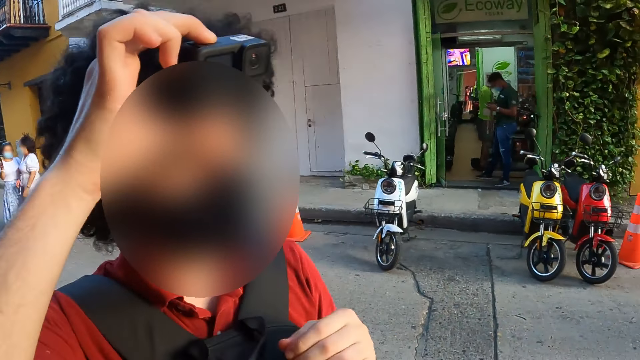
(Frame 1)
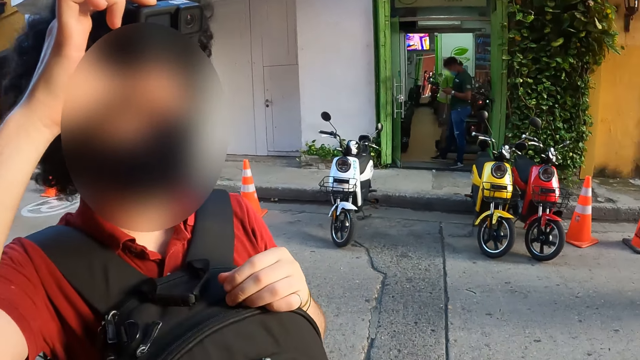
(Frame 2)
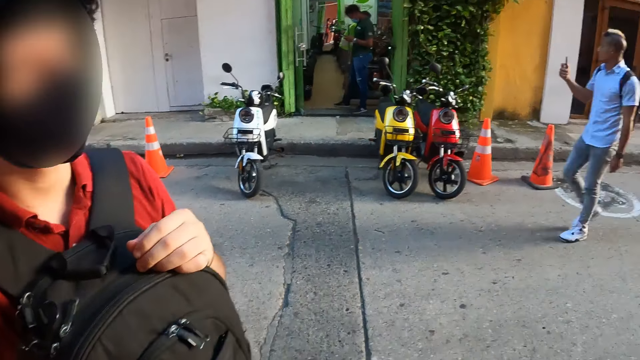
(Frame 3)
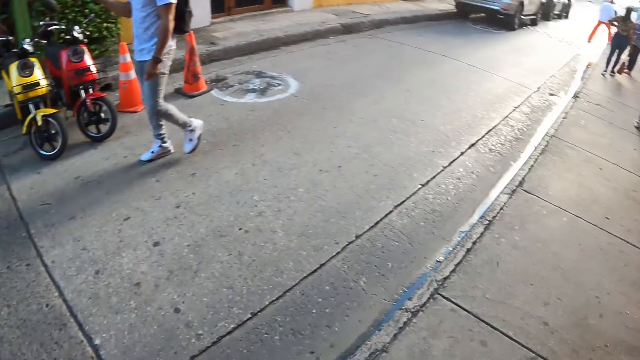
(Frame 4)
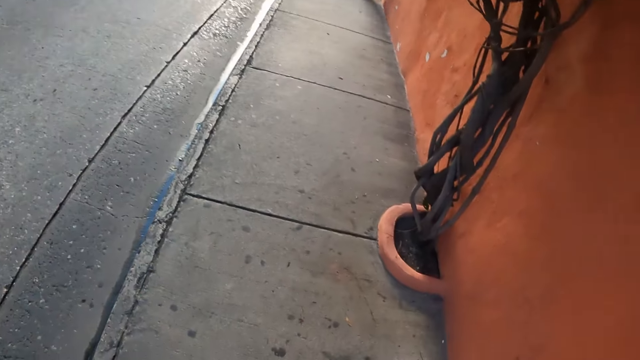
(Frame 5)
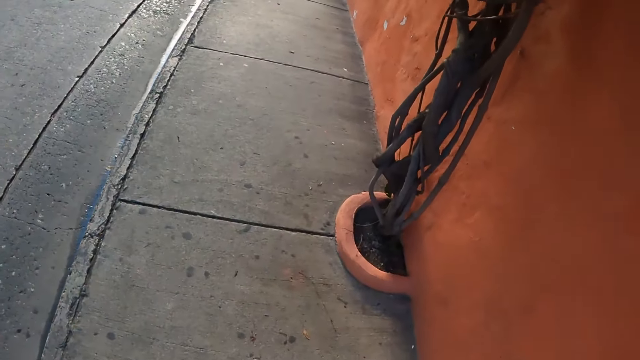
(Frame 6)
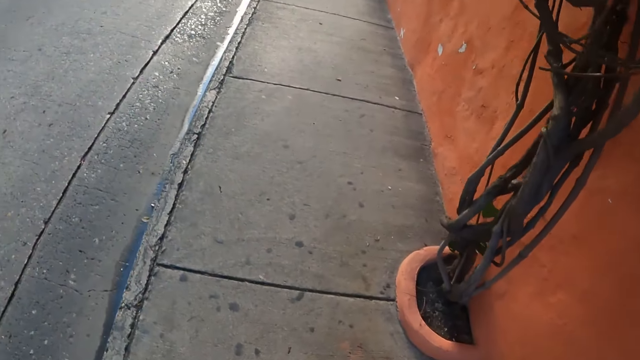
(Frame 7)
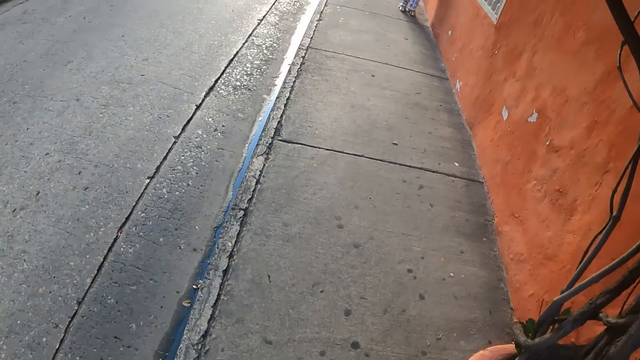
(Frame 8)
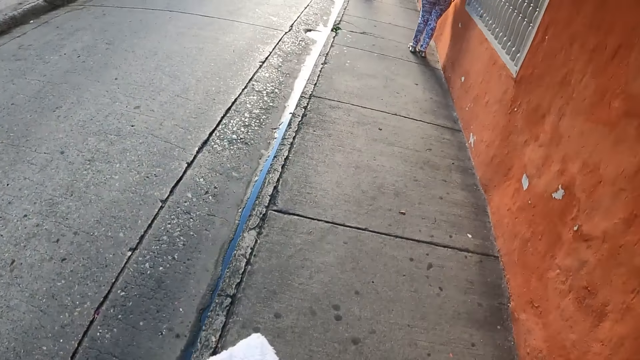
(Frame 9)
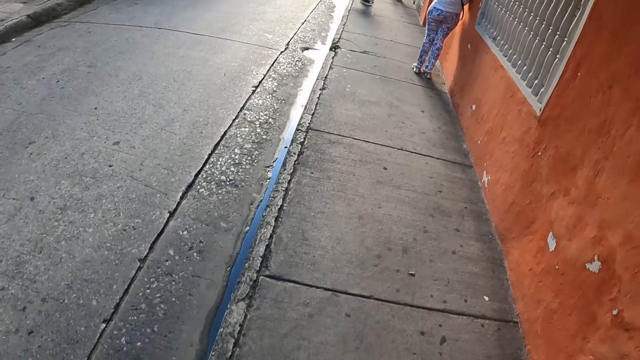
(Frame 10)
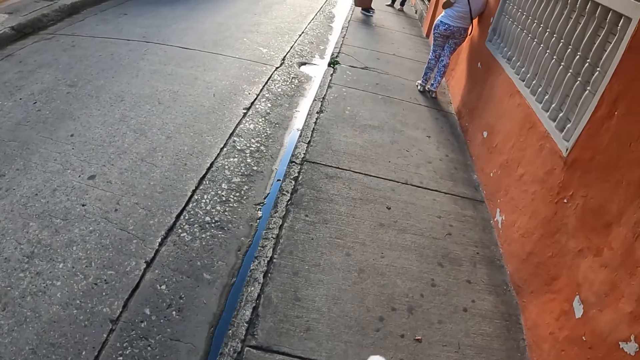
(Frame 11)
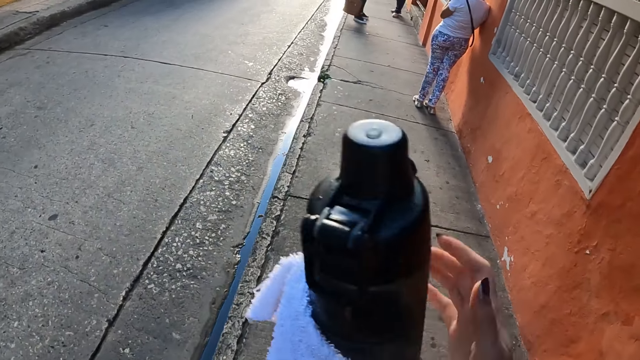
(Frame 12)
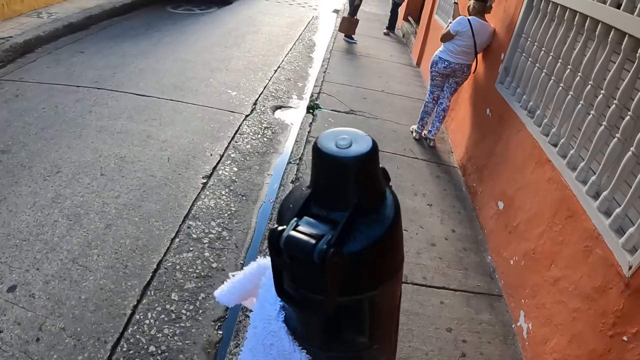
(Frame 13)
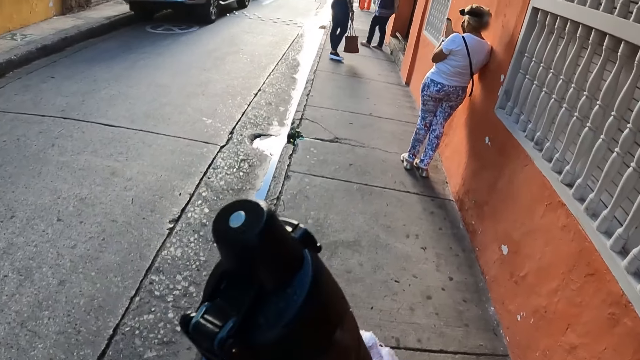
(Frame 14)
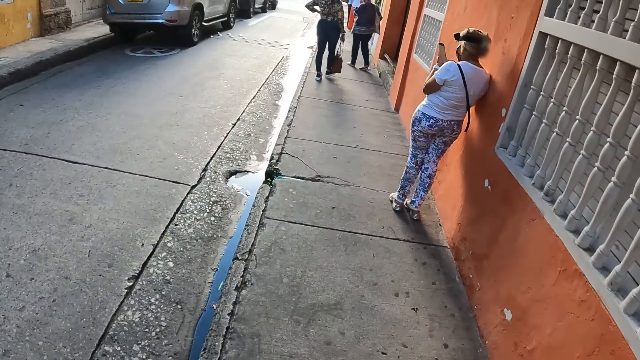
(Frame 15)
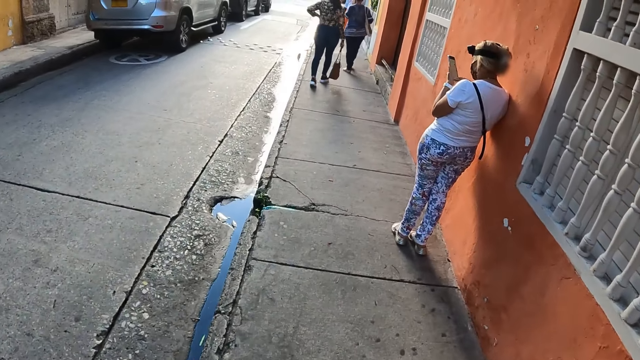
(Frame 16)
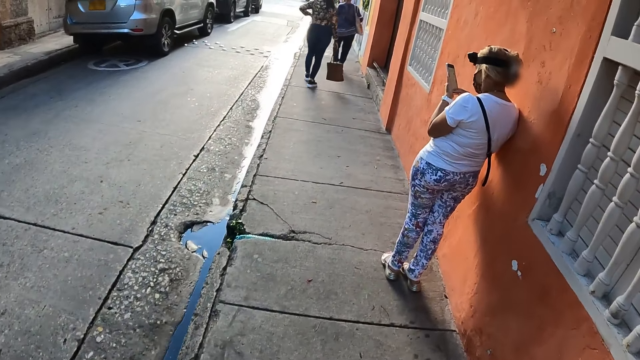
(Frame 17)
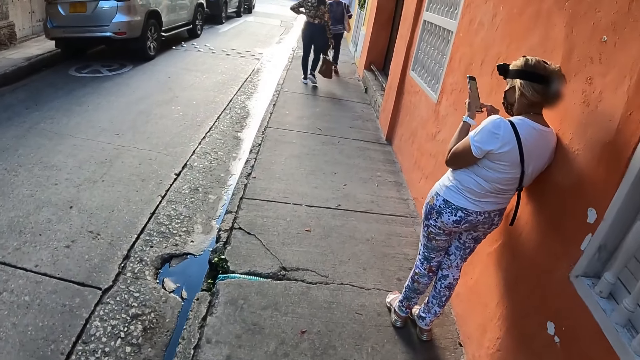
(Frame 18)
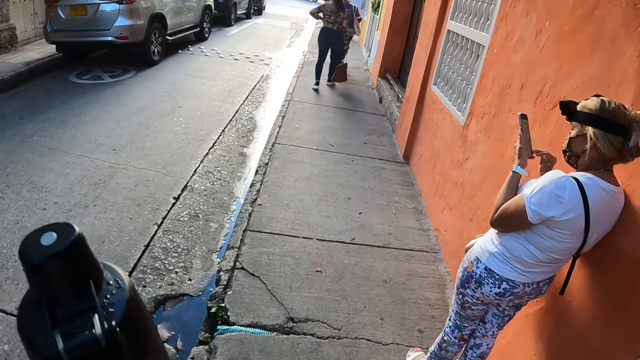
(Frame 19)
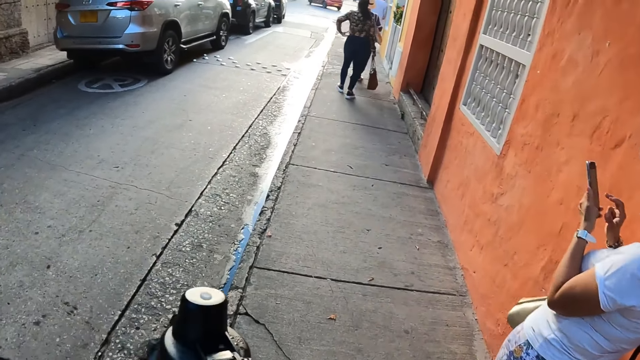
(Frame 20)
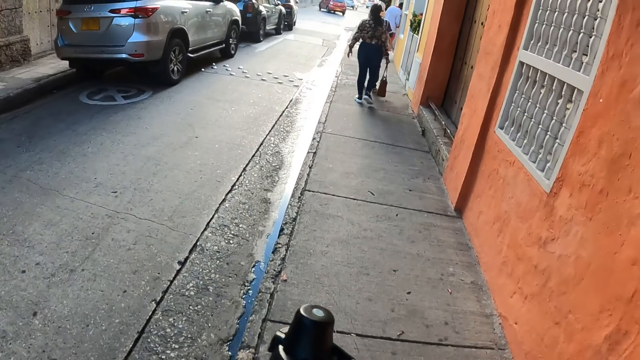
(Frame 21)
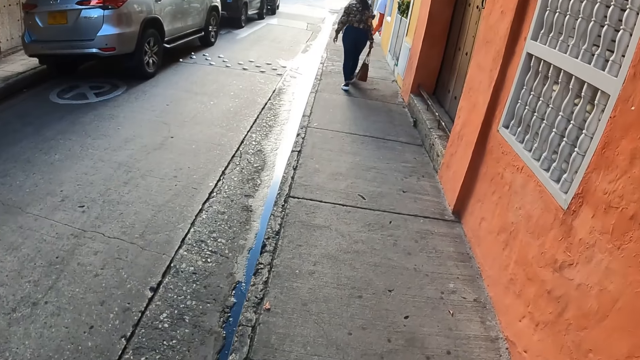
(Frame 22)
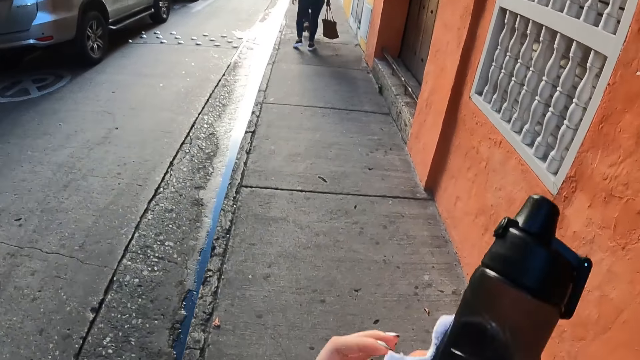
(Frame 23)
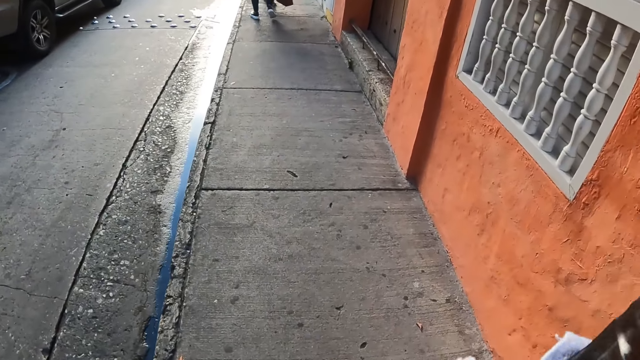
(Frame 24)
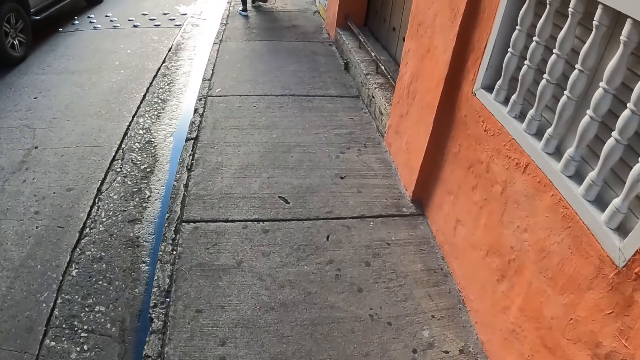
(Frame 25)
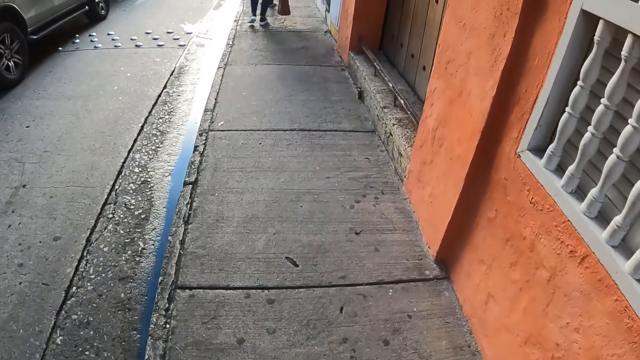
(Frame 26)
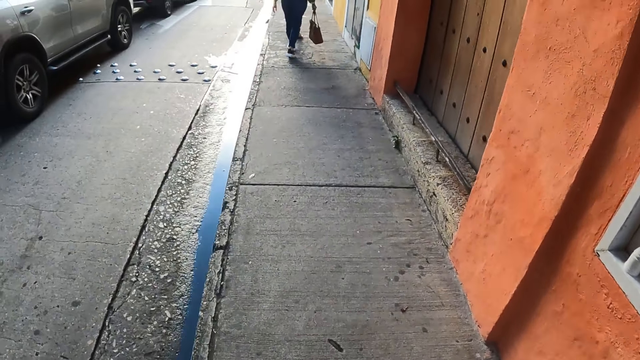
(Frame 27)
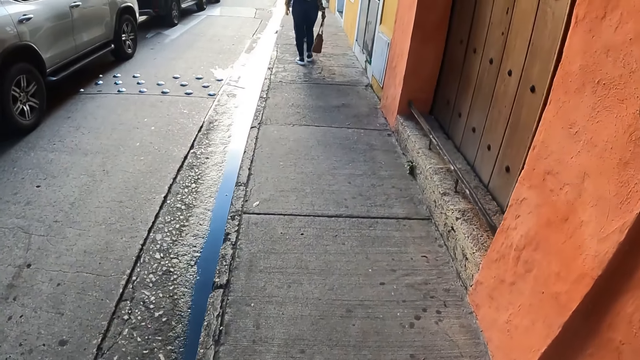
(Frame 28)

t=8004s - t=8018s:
The camera wearer looks around in a street. They walk on the sidewalk. They walk on the sidewalk again. They hold a bottle with a towel. They walk on the sidewalk. A woman looks at the screen of a mobile phone. The camera wearer holds the bottle and walks on the sidewalk. They hold the towel, hold the bottle, and walk on the sidewalk. They lift up the bottle. They walk on the sidewalk again.

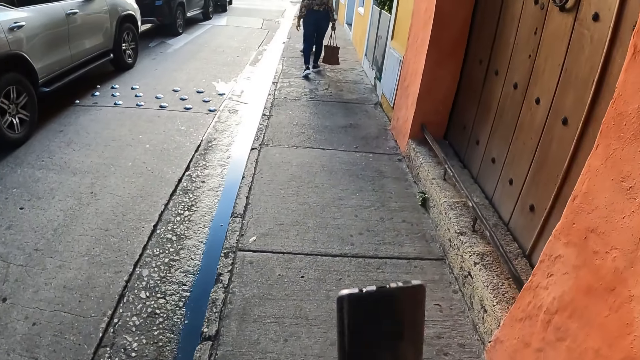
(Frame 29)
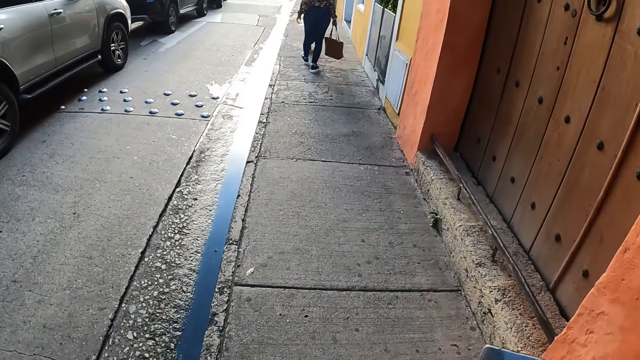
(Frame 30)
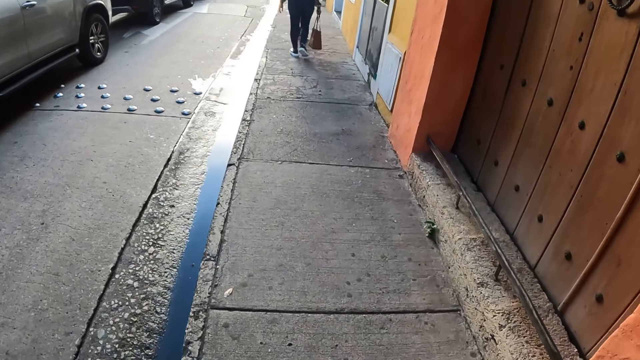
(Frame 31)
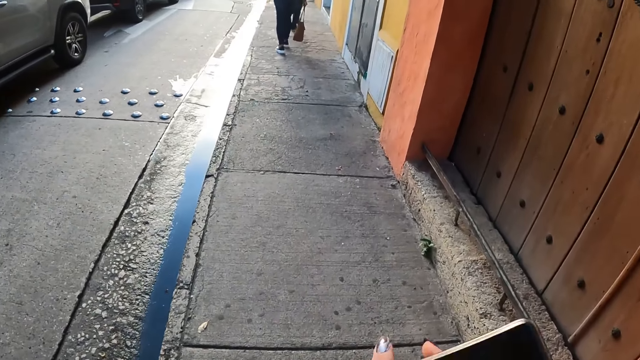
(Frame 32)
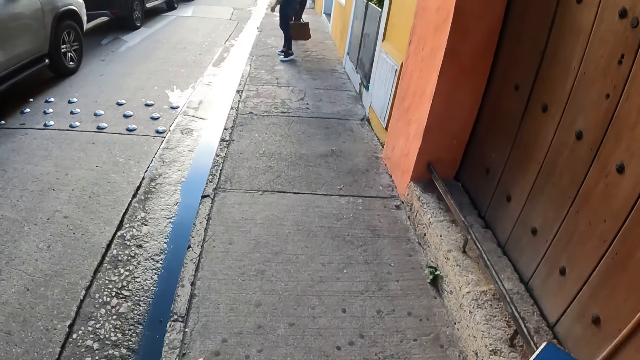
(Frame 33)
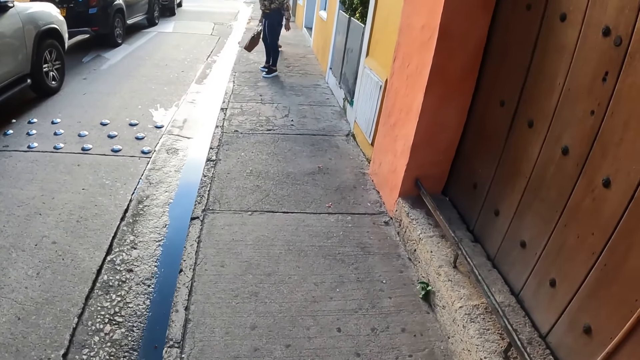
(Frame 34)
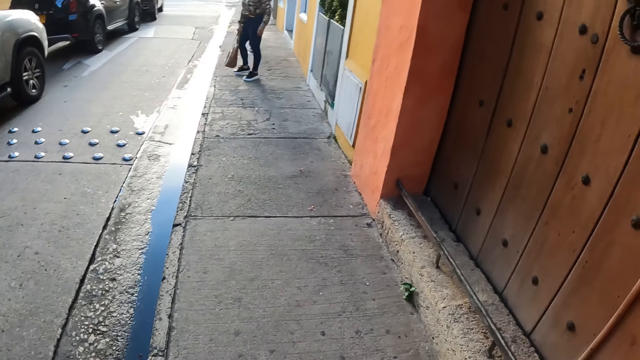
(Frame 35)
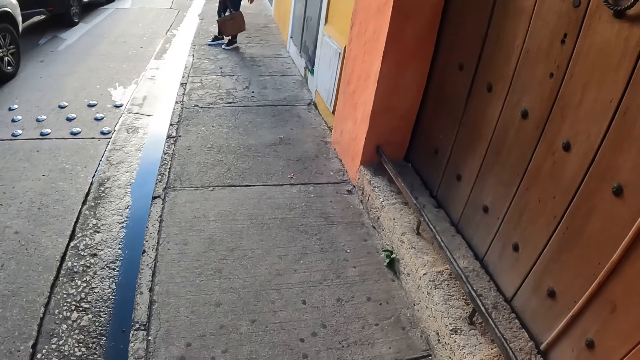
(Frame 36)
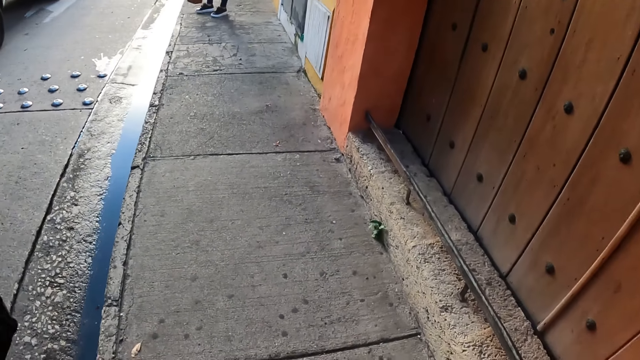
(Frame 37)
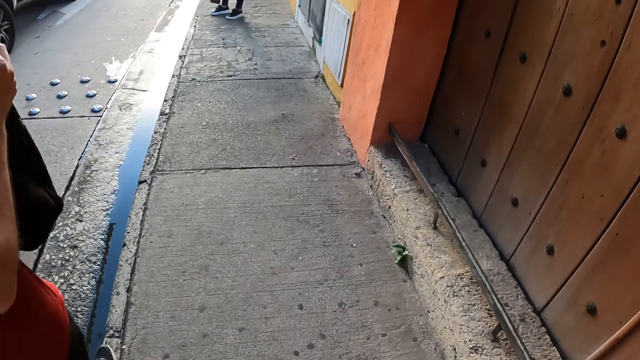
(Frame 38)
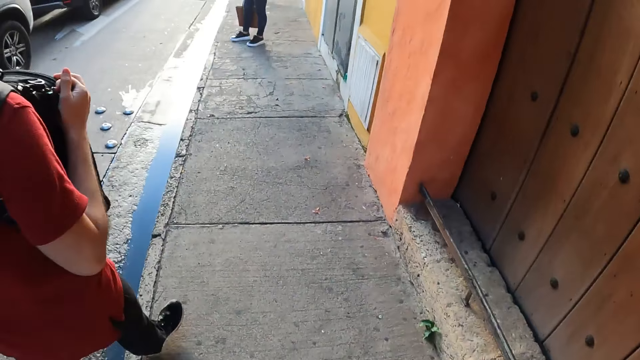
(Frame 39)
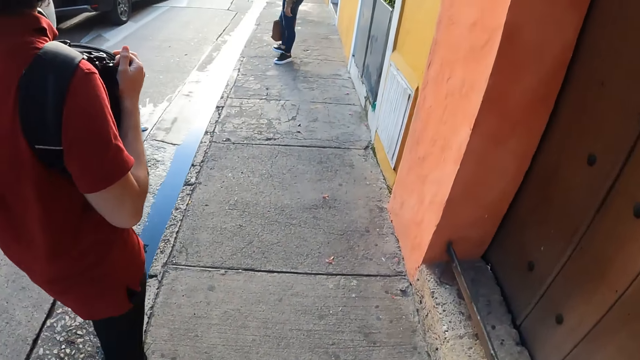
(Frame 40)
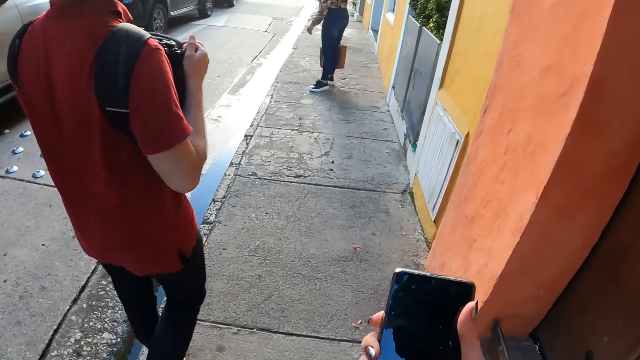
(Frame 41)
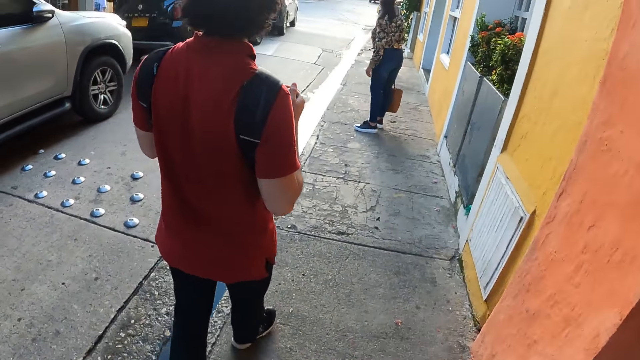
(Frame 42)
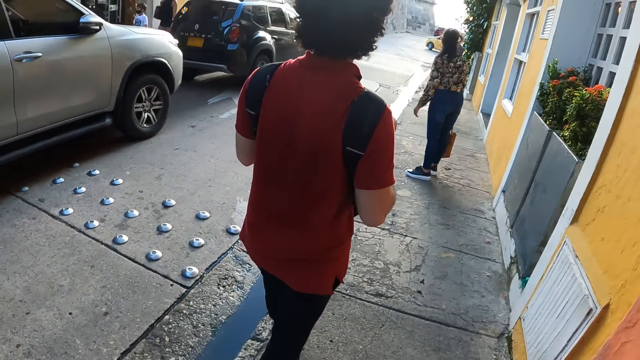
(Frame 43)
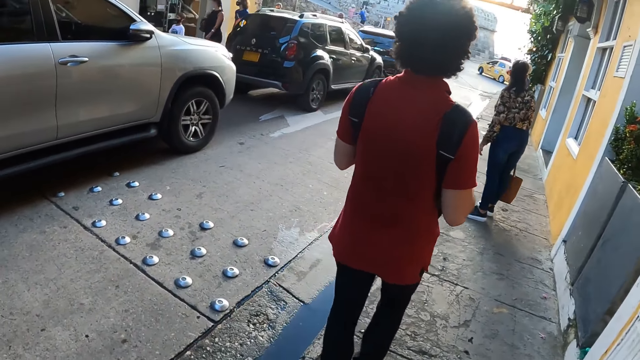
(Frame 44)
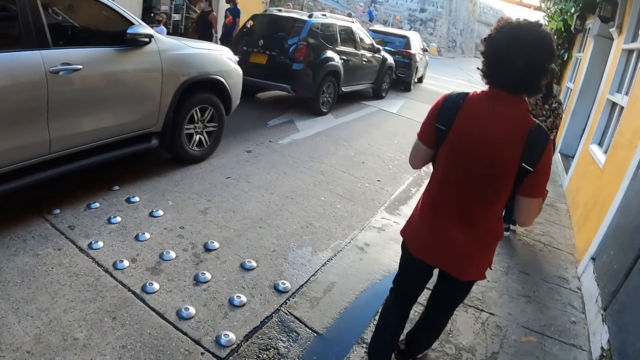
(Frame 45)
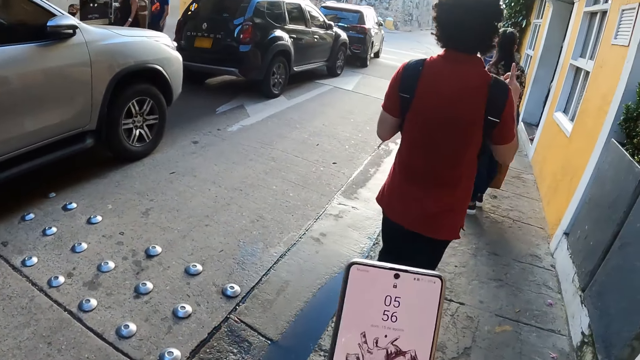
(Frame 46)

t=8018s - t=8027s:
The camera wearer holds a mobile phone with hands. A woman turns back. The camera wearer walks on the sidewalk. A man walks in a street. The camera wearer holds the mobile phone and walks on the sidewalk. They walk on the sidewalk again.
